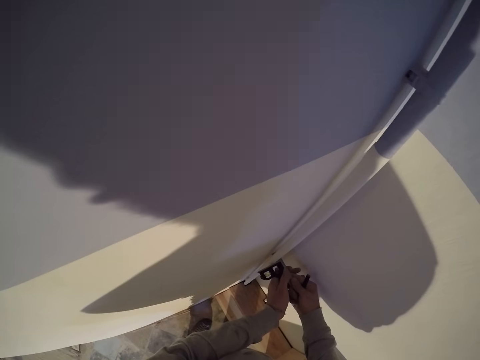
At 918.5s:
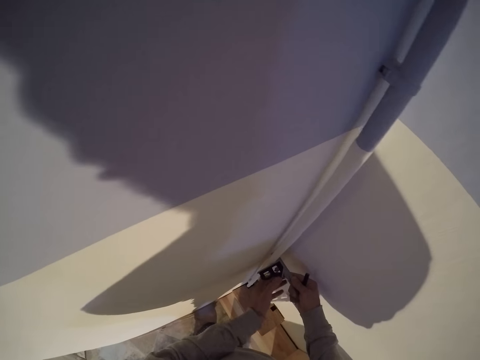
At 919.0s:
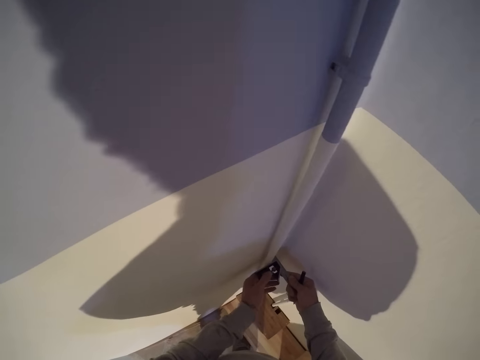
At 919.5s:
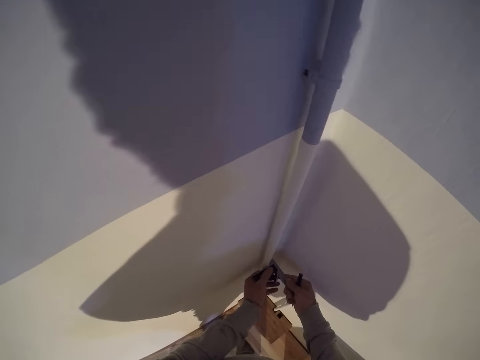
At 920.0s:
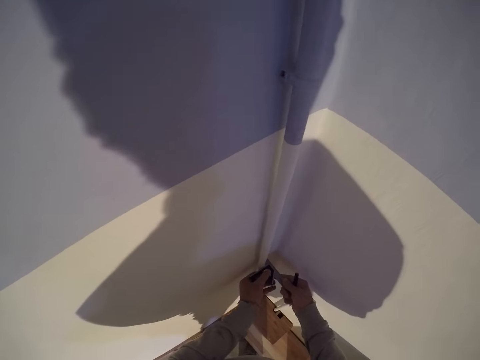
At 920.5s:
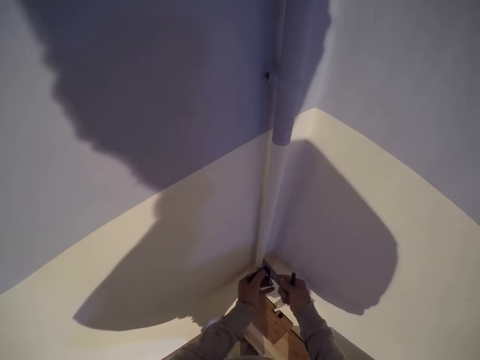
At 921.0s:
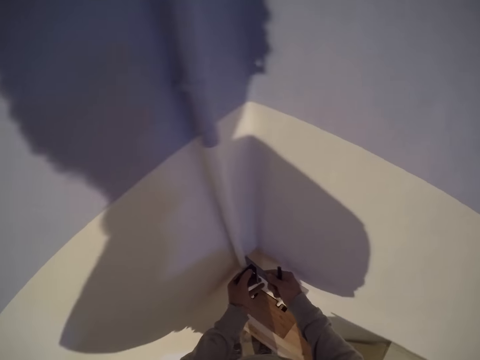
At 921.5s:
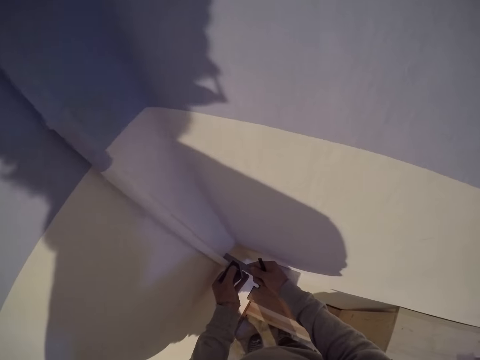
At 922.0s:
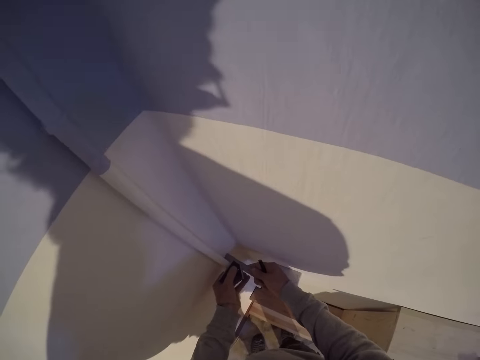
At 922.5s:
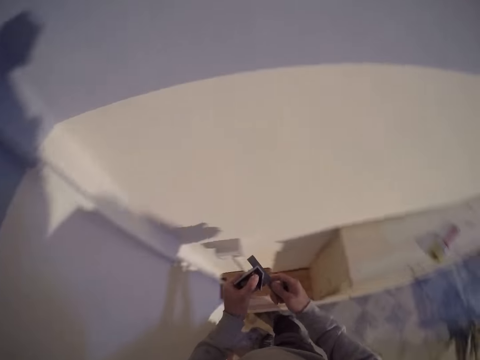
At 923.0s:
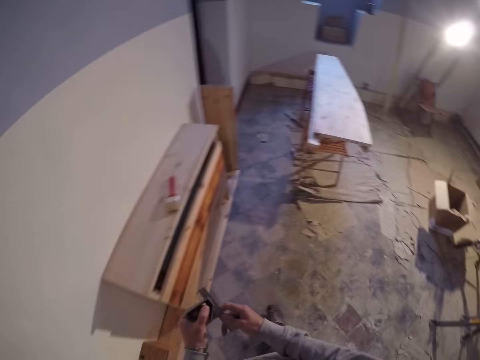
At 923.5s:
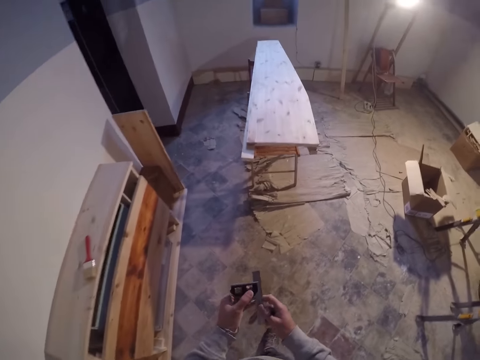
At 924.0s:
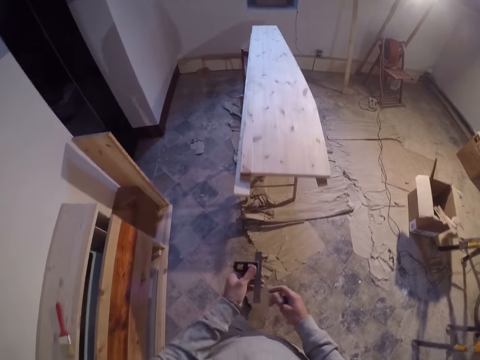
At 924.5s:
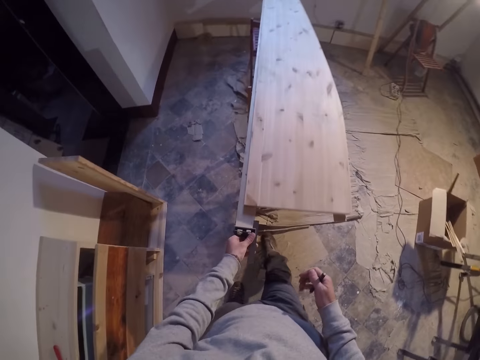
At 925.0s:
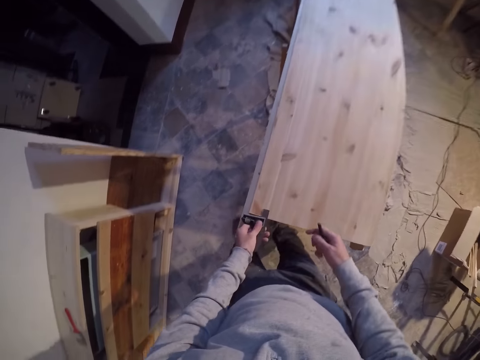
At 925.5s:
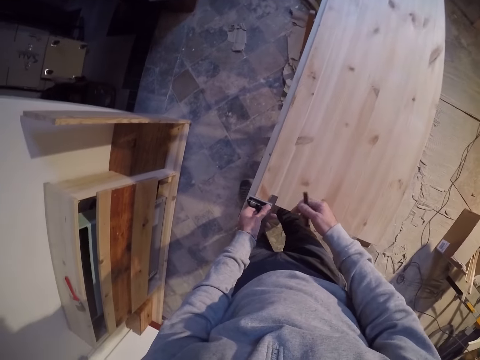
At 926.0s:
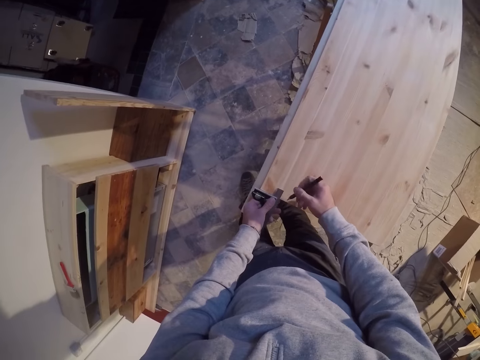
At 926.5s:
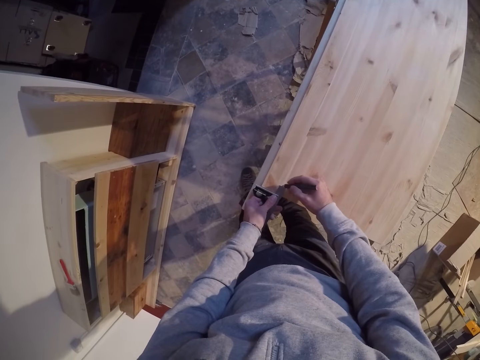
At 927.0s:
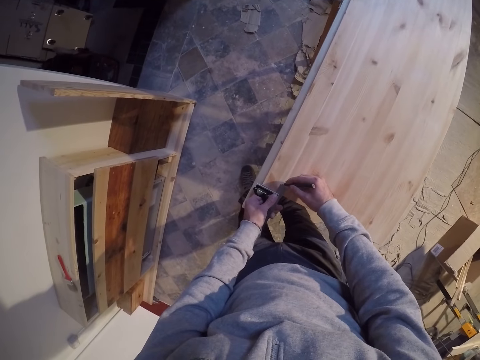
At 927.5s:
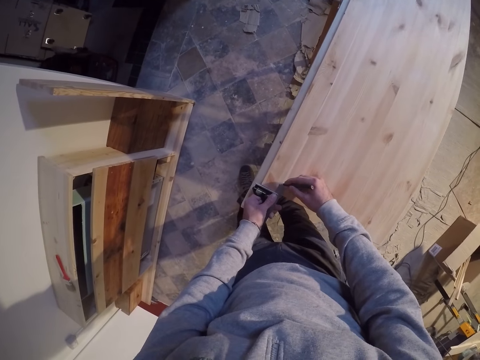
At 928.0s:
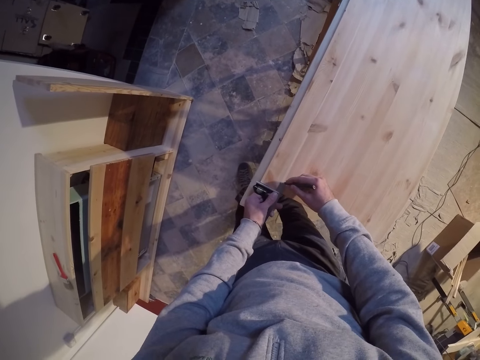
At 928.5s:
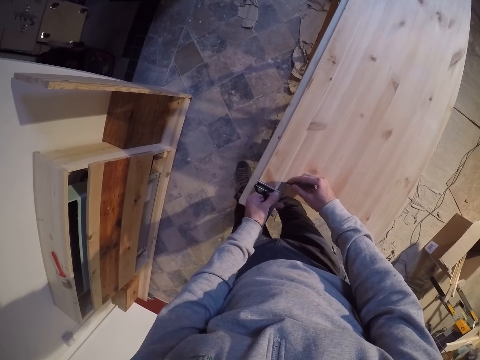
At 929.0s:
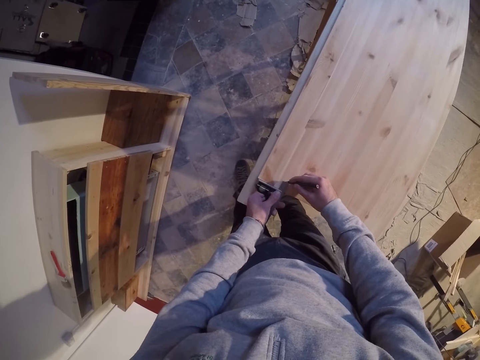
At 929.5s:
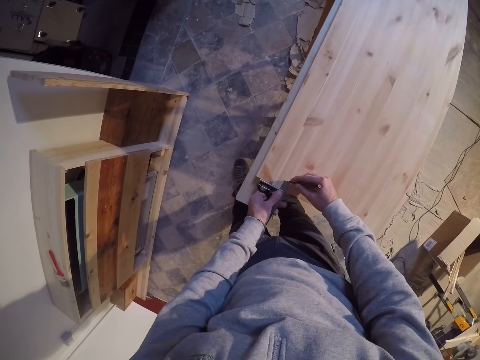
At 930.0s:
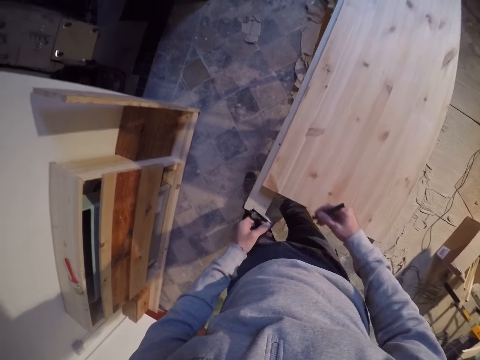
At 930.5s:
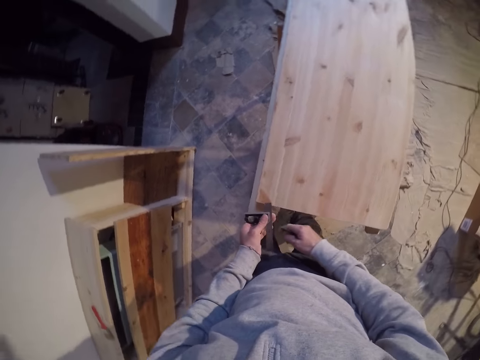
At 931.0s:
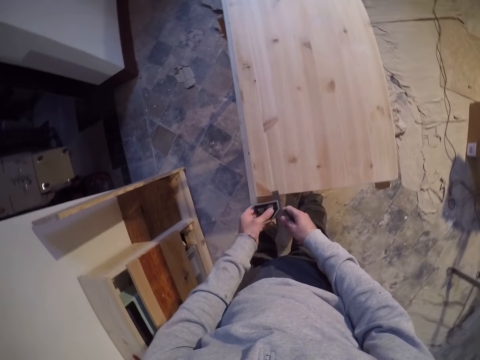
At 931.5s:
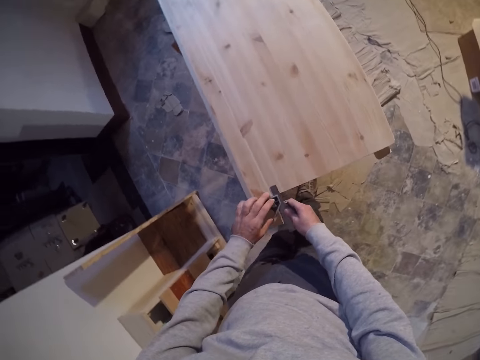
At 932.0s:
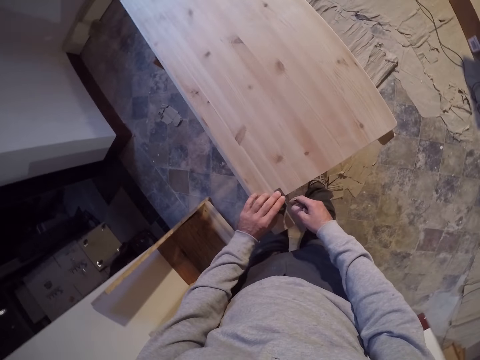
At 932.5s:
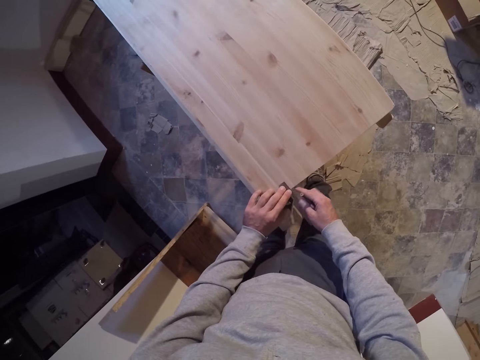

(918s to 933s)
The camera wearer measures the wall. He takes some measurement on the wood with the measuring tape. He marks some measurement on the wood with the pencil in his right hand.

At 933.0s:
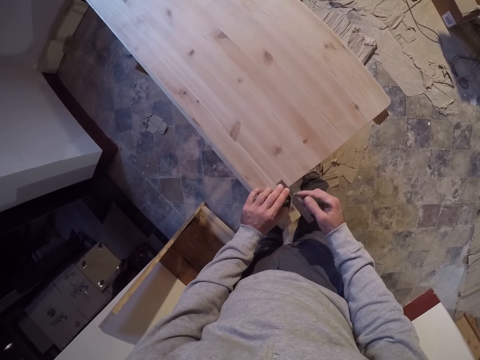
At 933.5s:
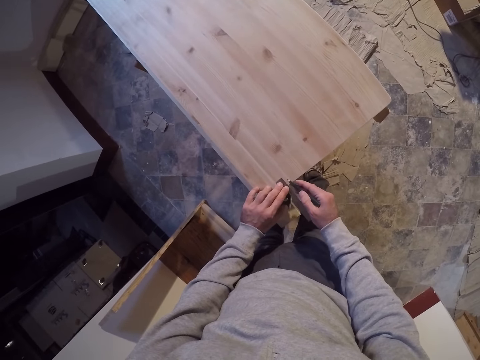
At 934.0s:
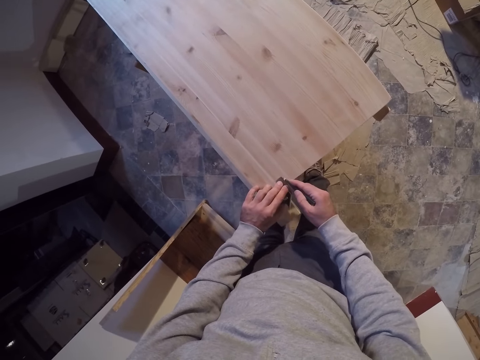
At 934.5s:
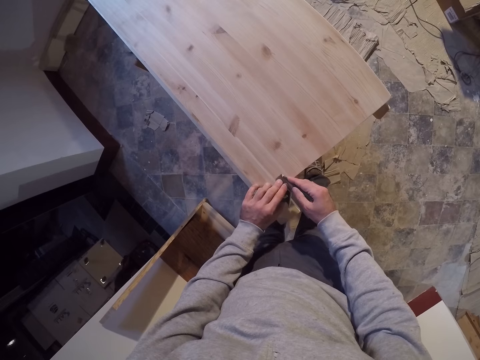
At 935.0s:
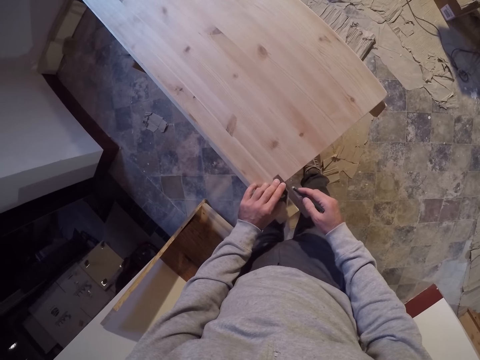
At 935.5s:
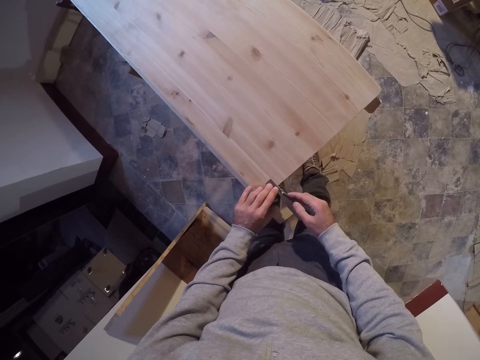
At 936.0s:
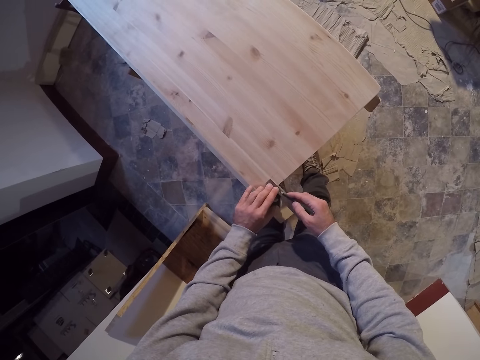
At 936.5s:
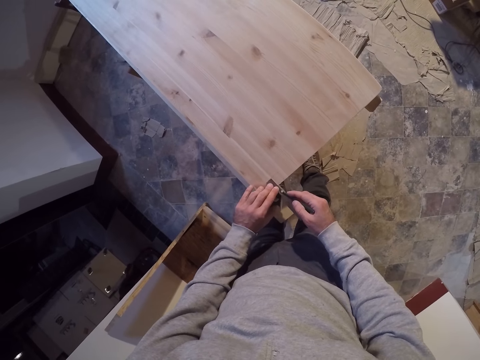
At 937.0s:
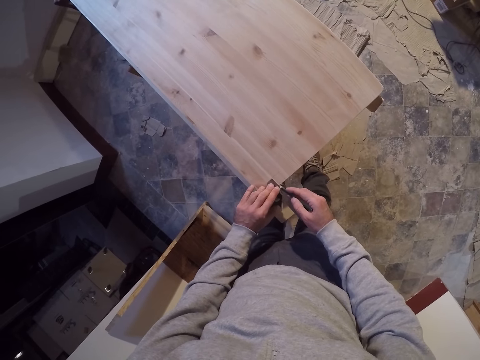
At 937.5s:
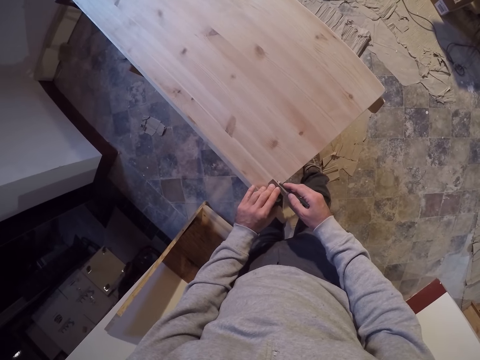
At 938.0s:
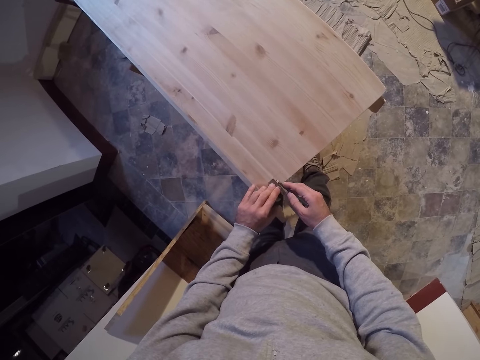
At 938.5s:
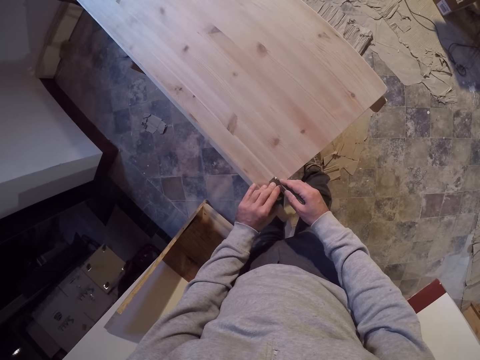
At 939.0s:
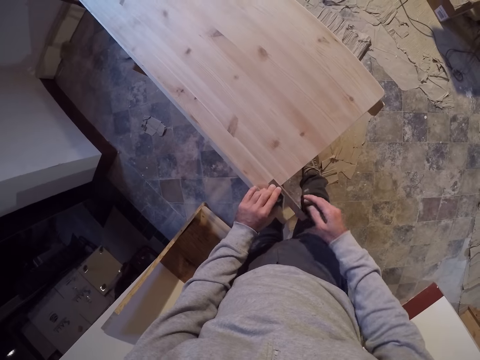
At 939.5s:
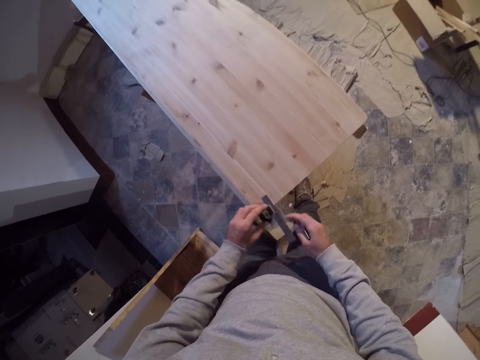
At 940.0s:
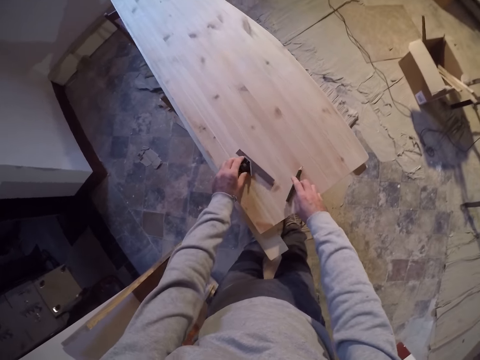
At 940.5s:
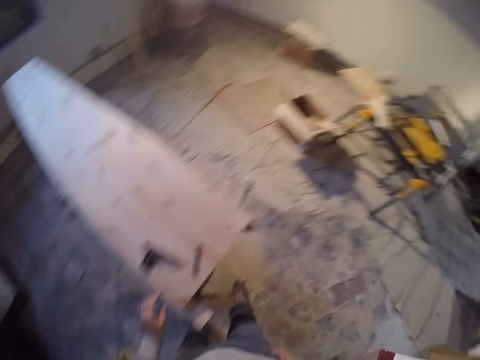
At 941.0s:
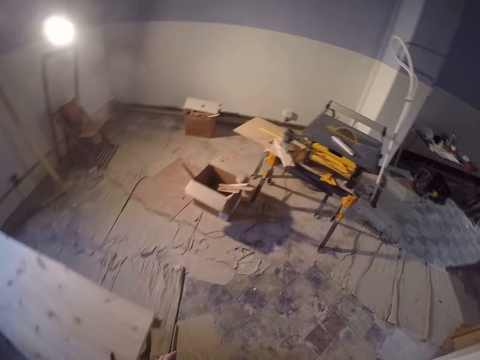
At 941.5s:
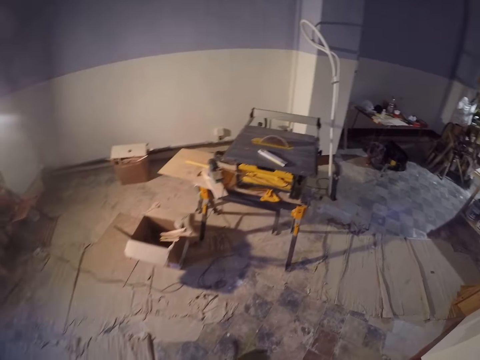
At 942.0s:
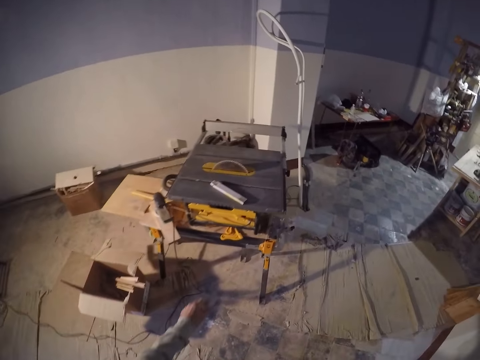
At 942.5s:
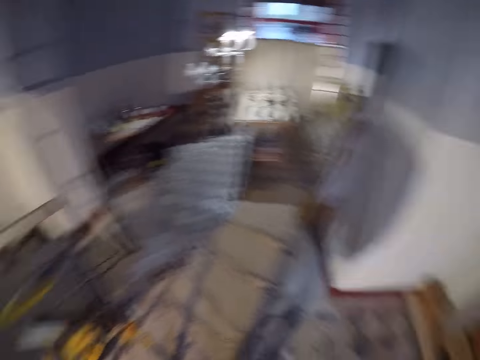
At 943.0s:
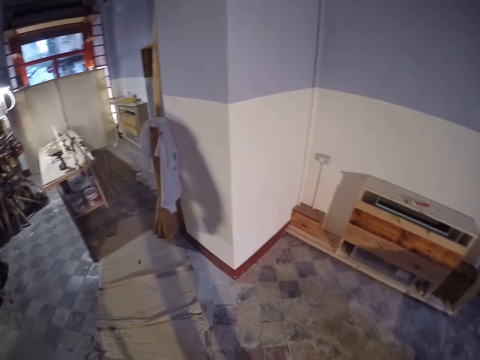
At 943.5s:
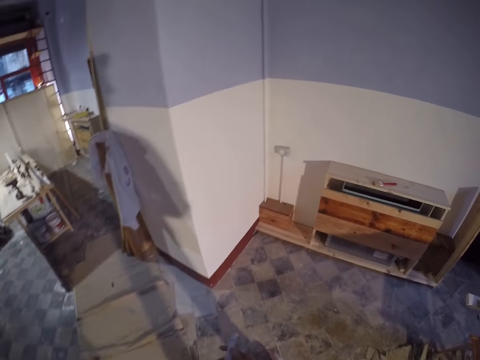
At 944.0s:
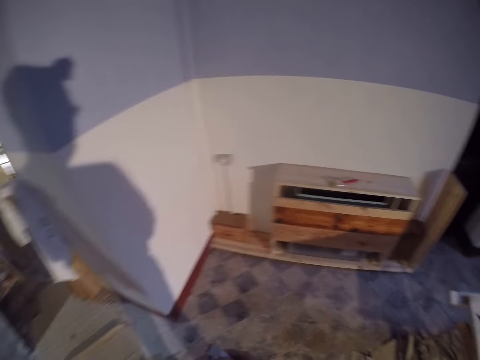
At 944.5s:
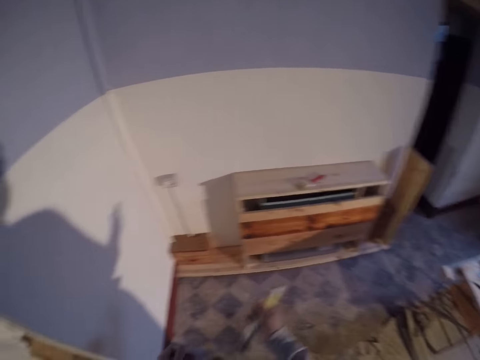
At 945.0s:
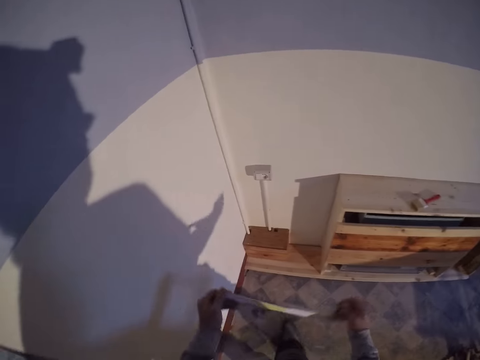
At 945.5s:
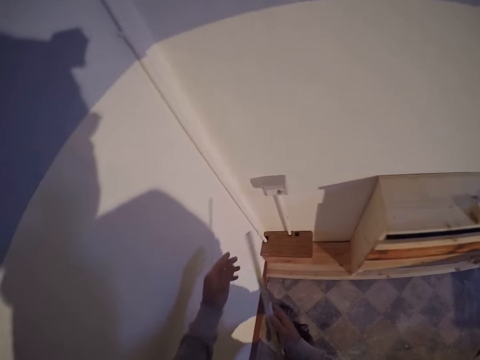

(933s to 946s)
The camera wearer drops the pencil on the wood. He drops the engineer square on the wood with his left hand. He walks around the workshop. He picks up a measuring tape from a table with his left hand.
